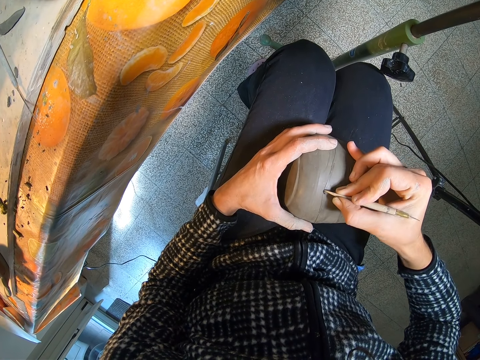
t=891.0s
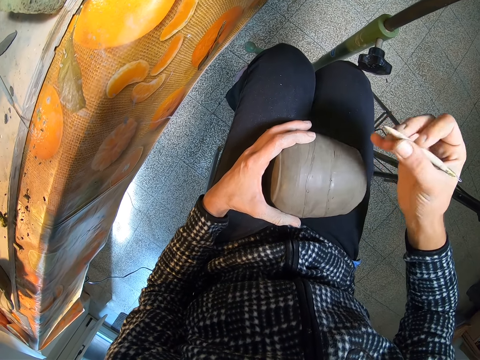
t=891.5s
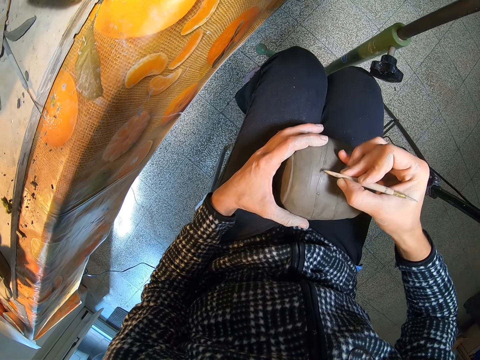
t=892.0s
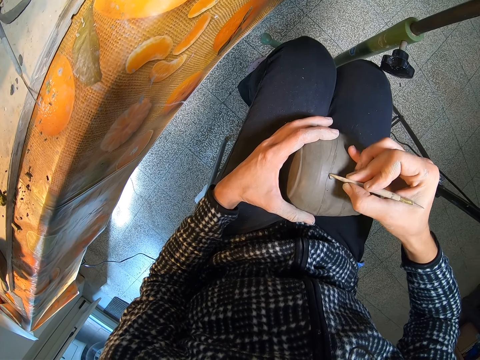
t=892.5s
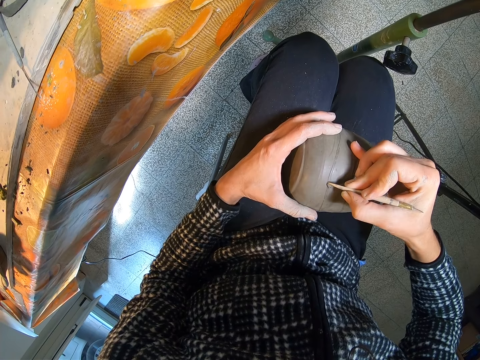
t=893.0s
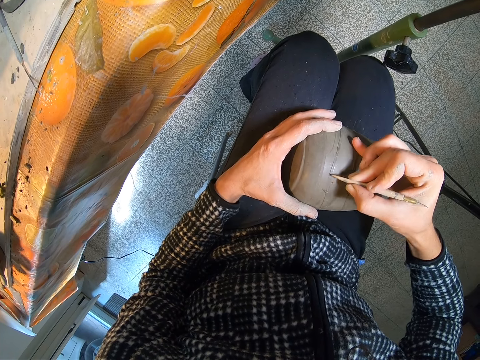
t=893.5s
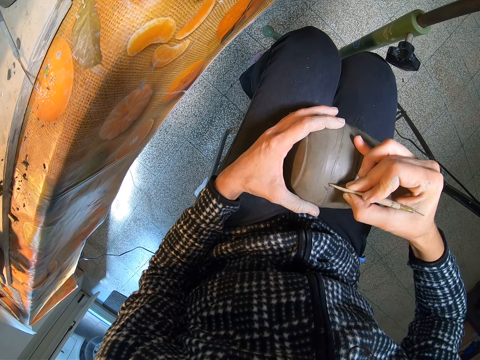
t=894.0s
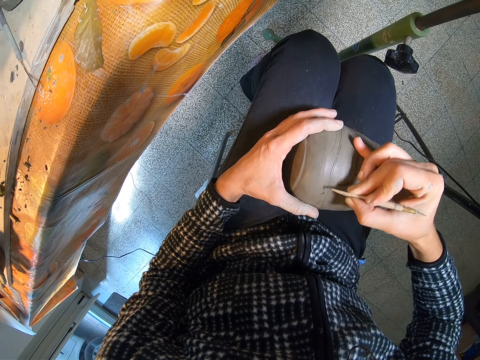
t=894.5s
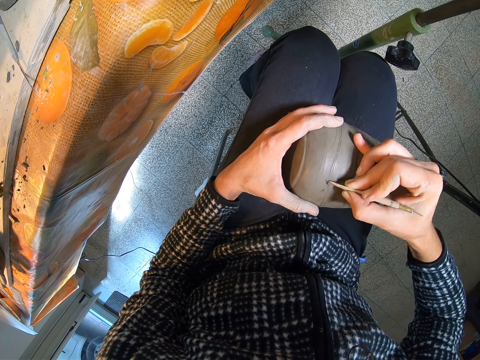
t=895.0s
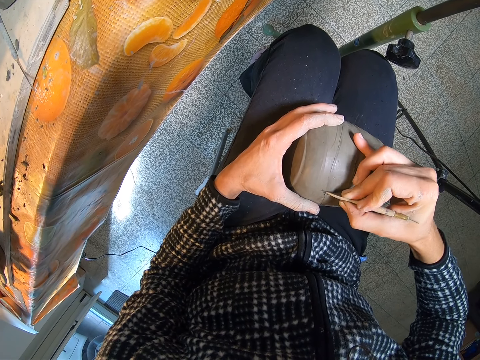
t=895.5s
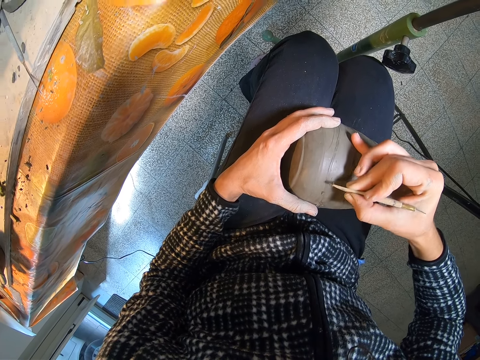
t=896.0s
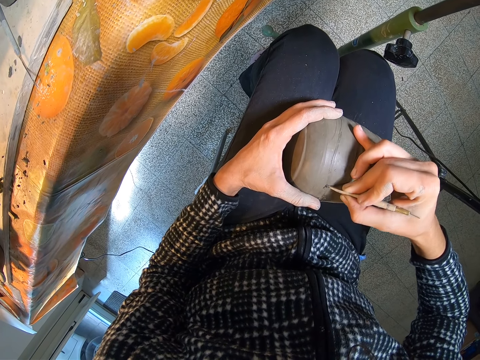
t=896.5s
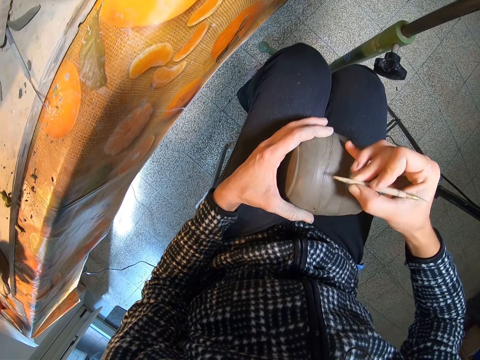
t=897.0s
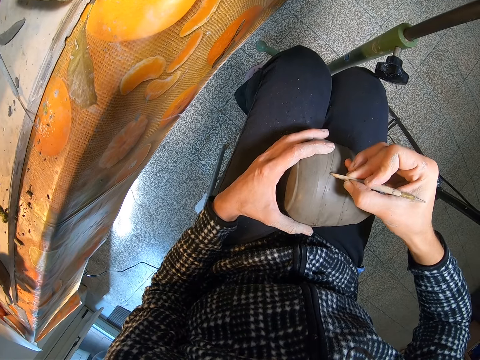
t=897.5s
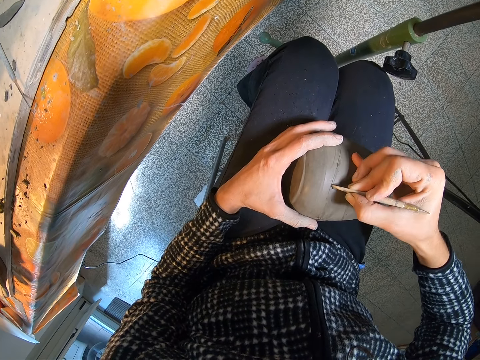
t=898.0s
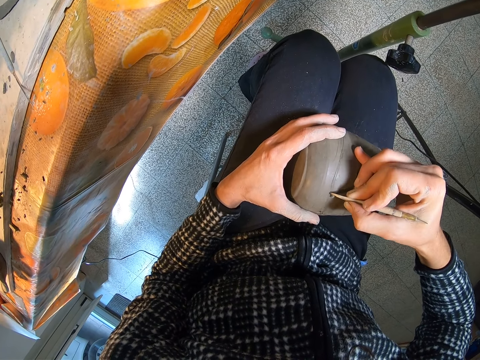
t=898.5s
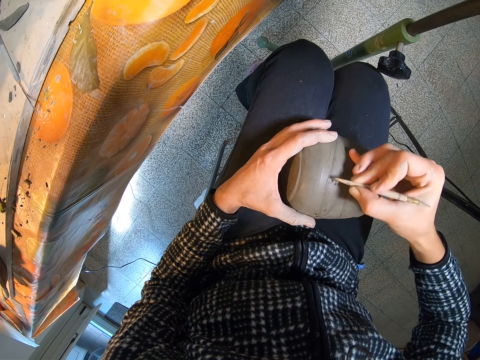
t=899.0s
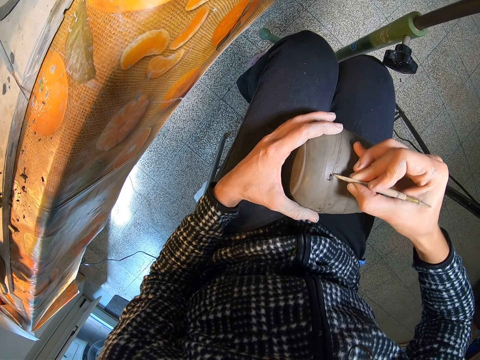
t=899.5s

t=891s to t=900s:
The camera wearer moves their fingers. They sketch a craft with a potter's needle.

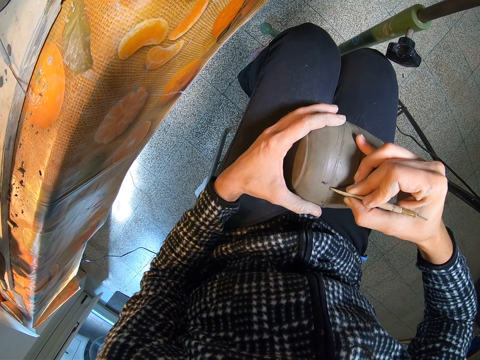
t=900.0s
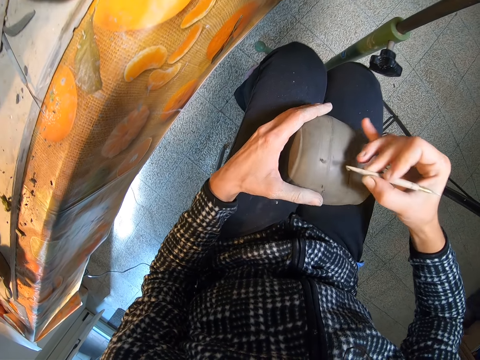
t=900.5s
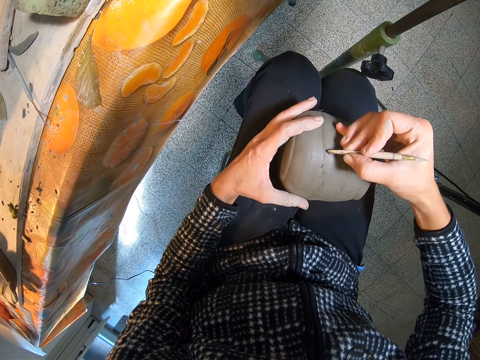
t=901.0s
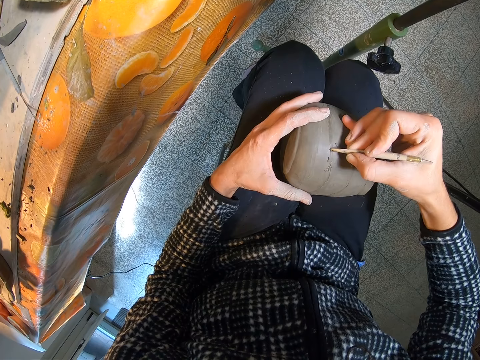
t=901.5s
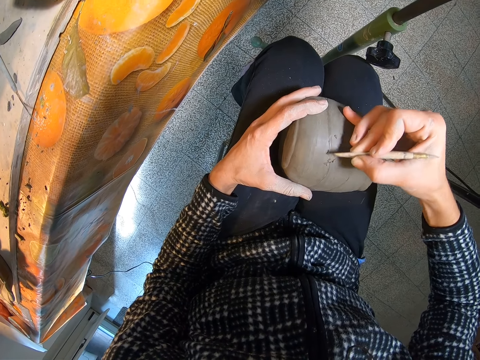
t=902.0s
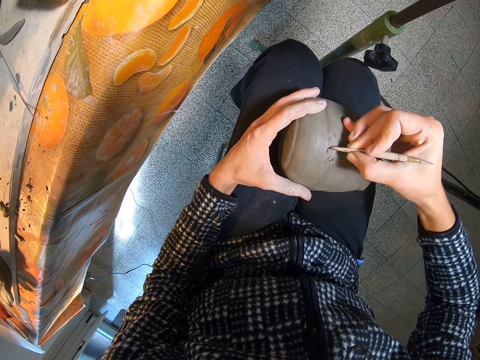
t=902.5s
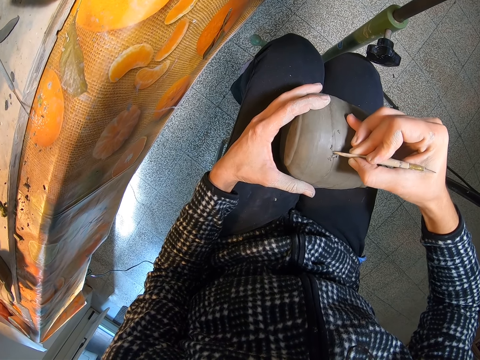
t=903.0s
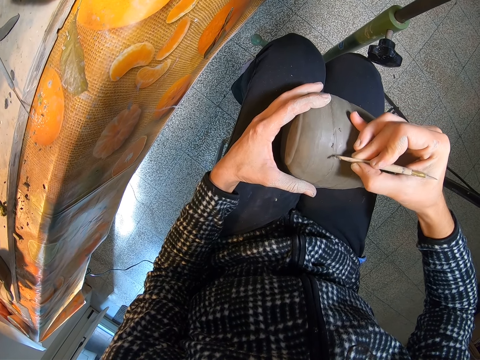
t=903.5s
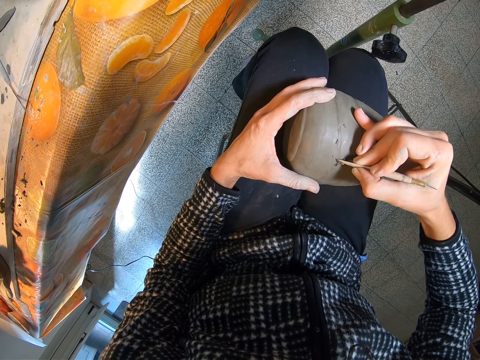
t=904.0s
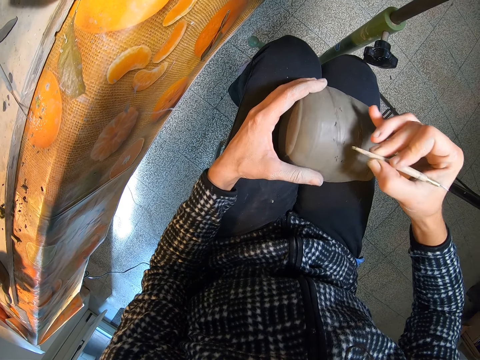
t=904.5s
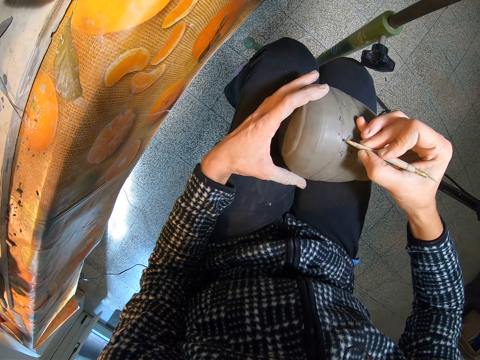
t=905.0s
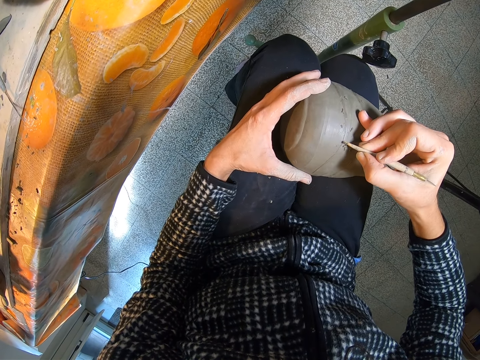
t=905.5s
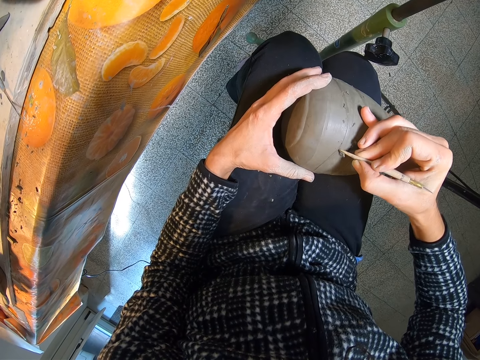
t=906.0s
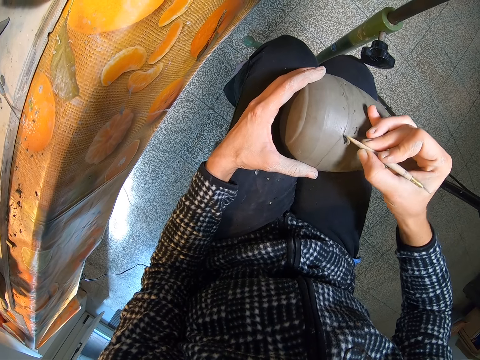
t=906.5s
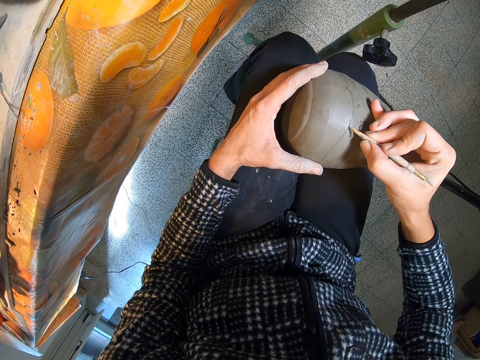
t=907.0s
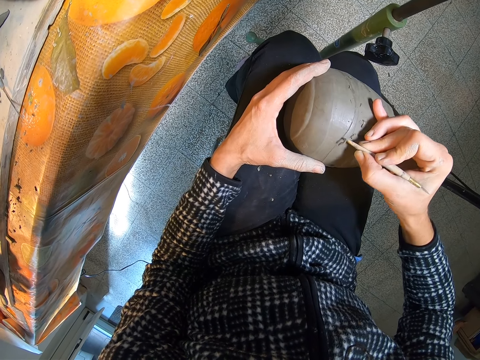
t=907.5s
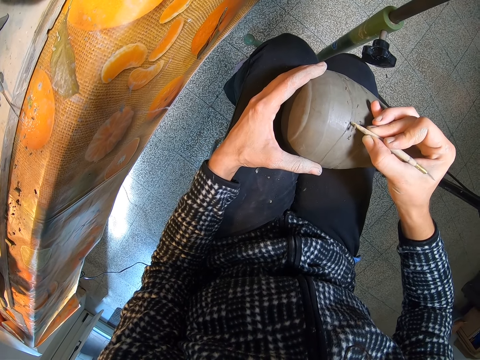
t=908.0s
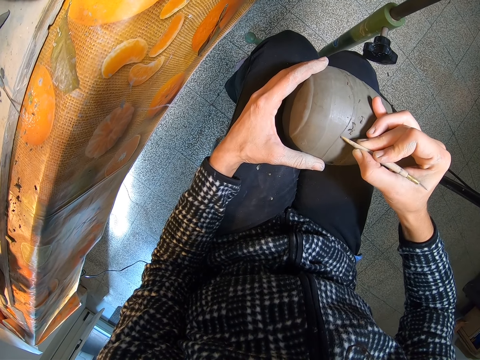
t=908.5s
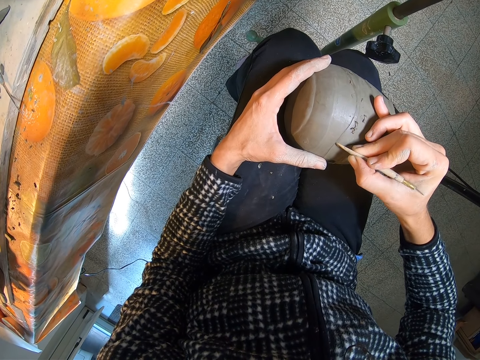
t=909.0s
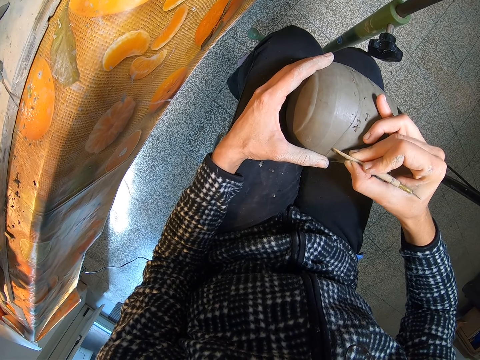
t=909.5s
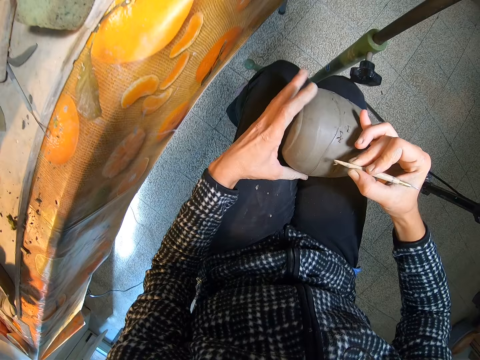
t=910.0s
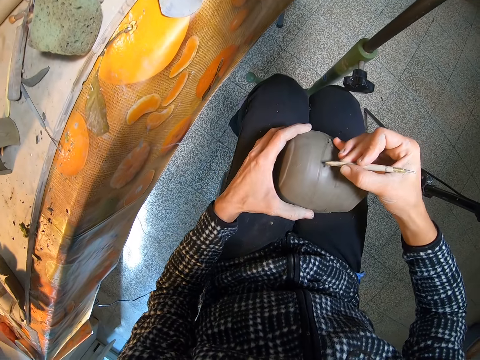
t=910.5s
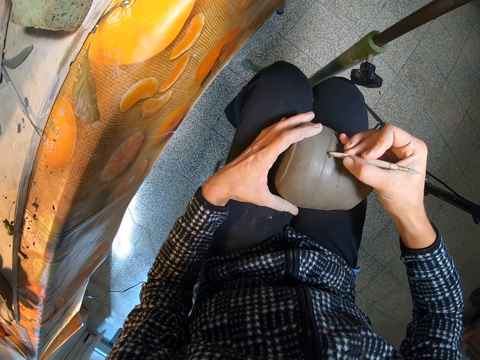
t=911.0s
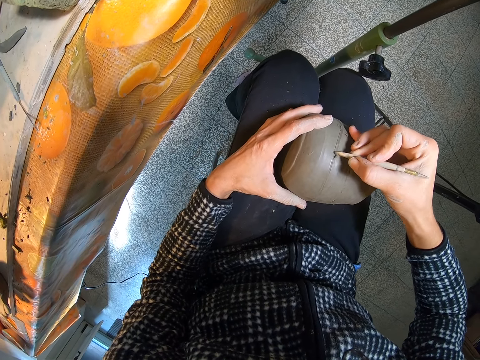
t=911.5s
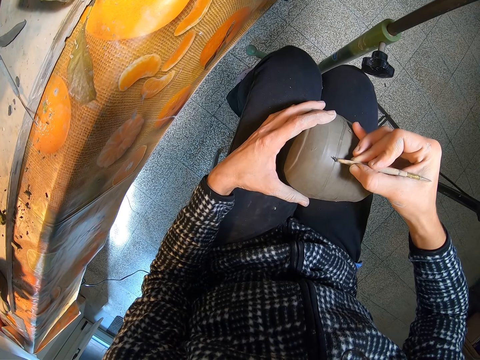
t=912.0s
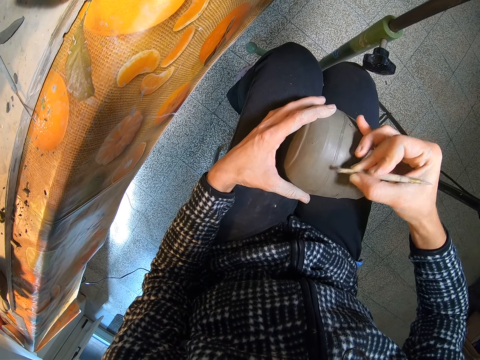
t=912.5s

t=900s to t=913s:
The camera wearer tilts a craft with their hand. They sketch the craft with a potter's needle. They tilt the craft with their hand. They sketch the craft with the potter's needle. They tilt the craft with their hand. They sketch the craft with the potter's needle.

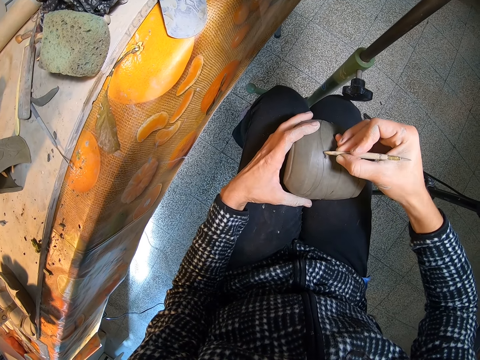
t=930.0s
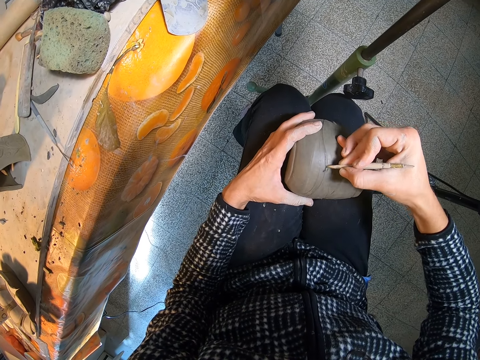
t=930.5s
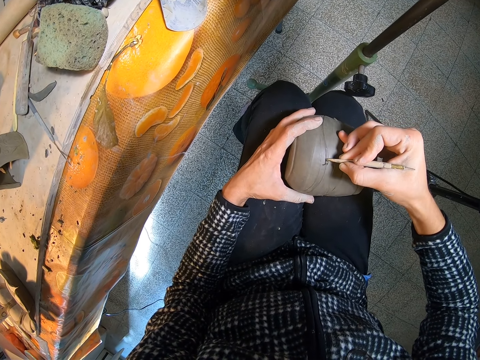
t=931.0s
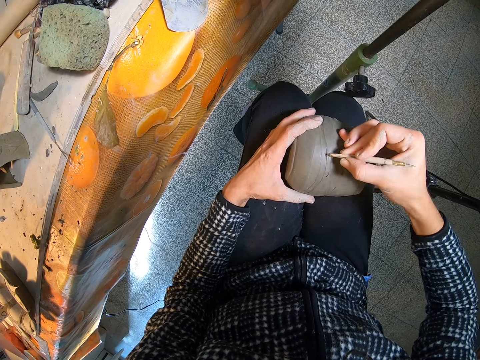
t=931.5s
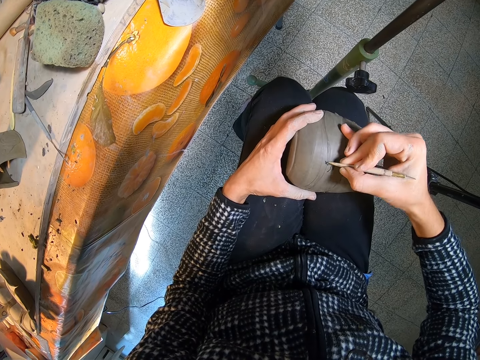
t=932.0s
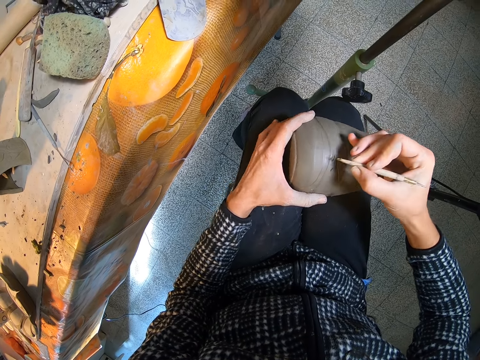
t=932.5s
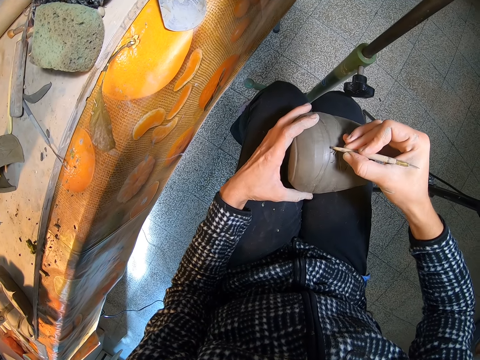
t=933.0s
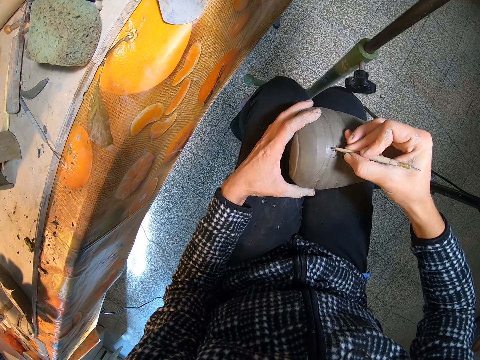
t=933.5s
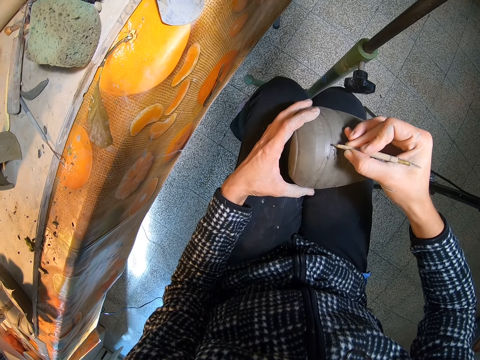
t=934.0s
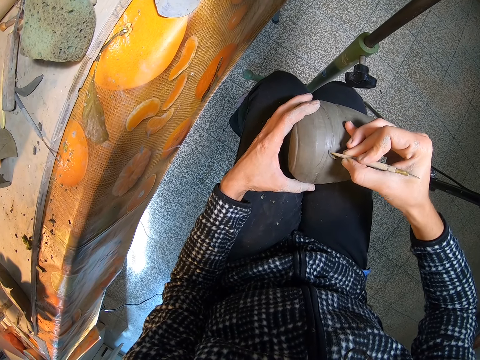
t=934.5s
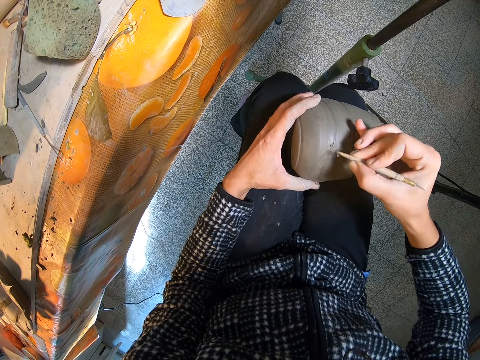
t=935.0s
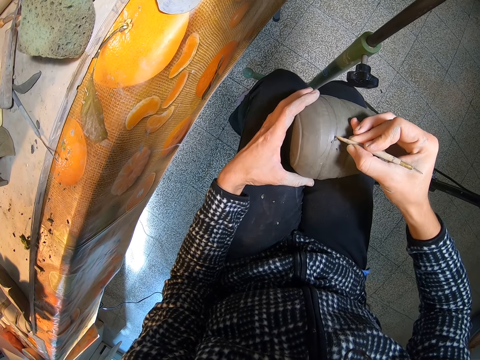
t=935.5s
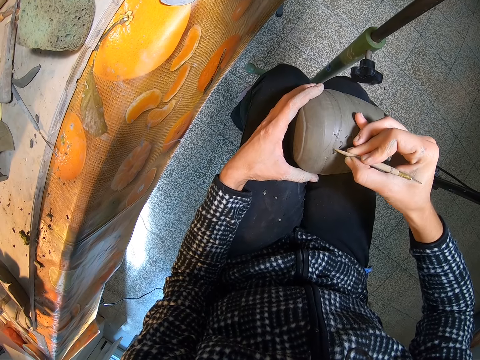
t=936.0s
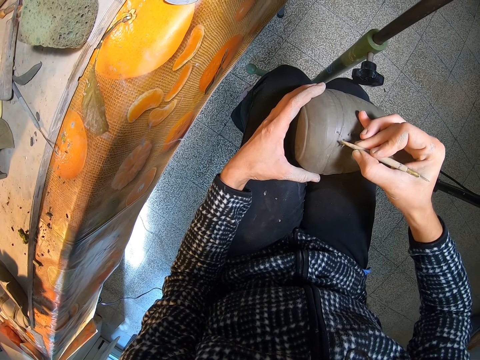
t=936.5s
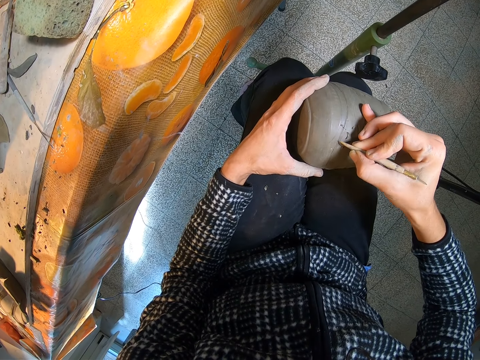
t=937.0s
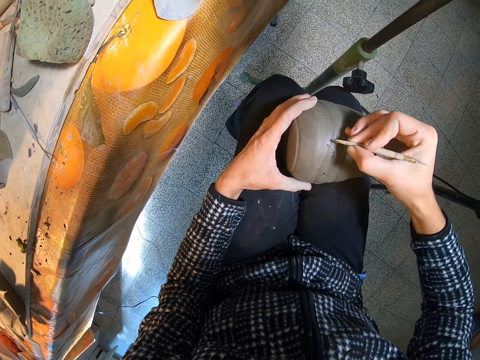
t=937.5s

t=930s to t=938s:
The camera wearer tilts the craft with a hand. They sketch the craft with a potter's needle. They tilt the craft with a hand. They sketch the craft with the potter's needle.
